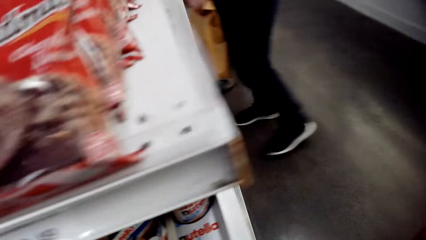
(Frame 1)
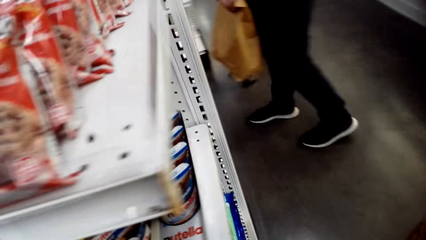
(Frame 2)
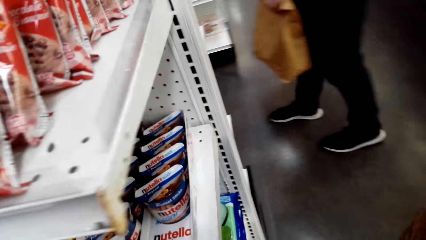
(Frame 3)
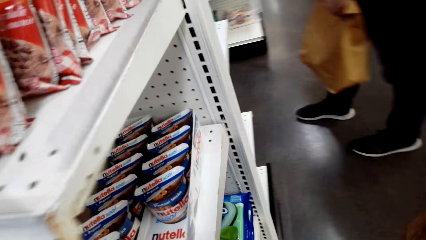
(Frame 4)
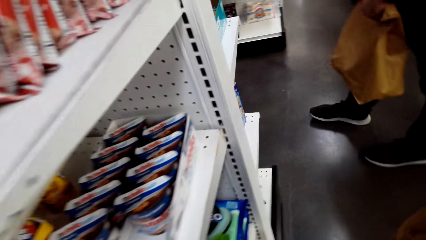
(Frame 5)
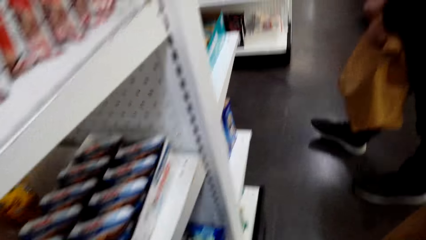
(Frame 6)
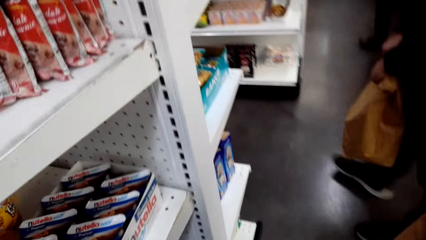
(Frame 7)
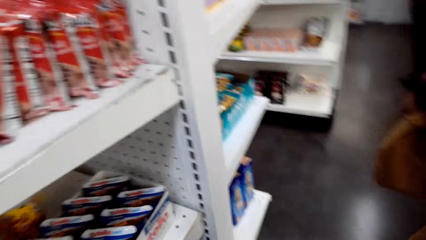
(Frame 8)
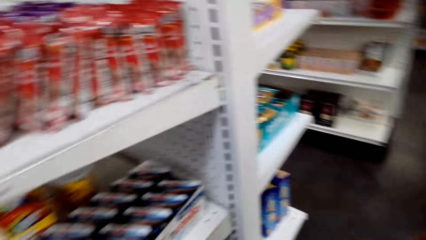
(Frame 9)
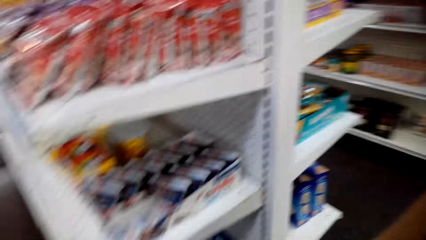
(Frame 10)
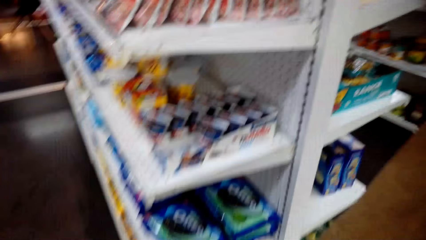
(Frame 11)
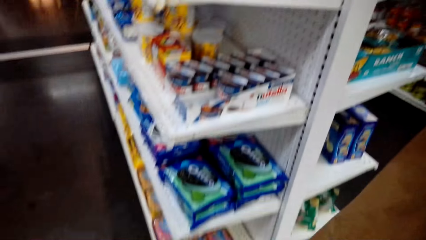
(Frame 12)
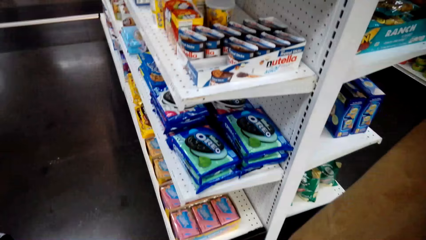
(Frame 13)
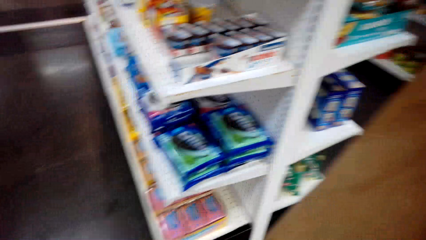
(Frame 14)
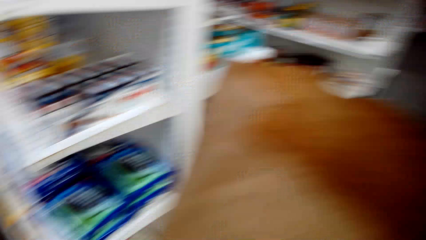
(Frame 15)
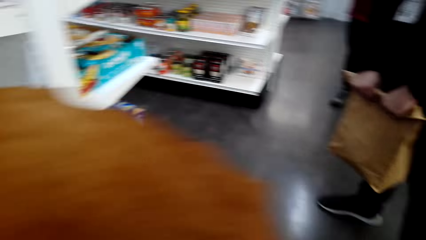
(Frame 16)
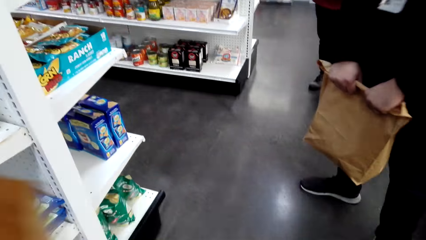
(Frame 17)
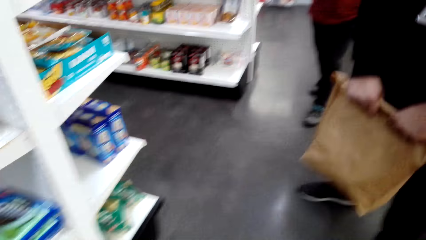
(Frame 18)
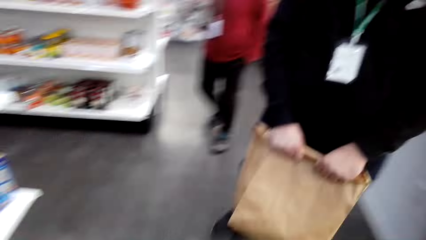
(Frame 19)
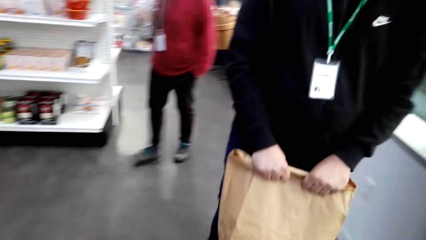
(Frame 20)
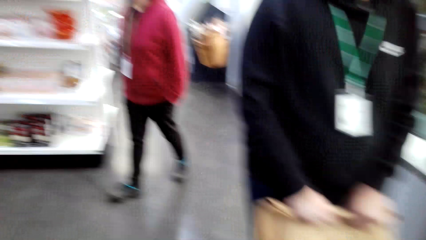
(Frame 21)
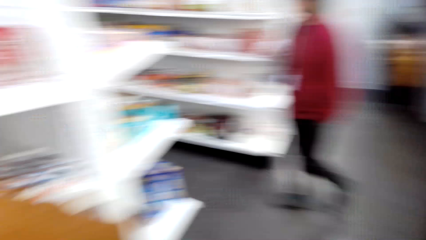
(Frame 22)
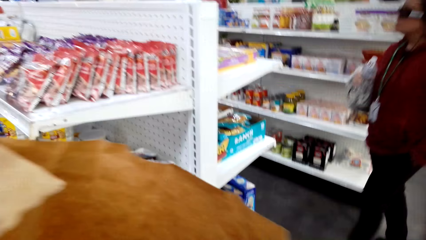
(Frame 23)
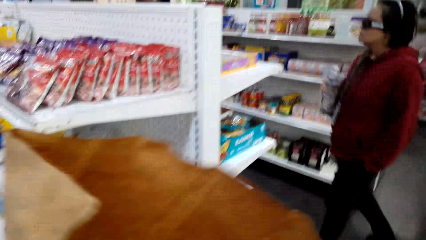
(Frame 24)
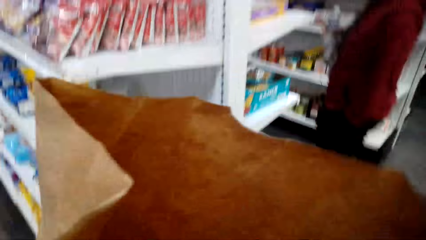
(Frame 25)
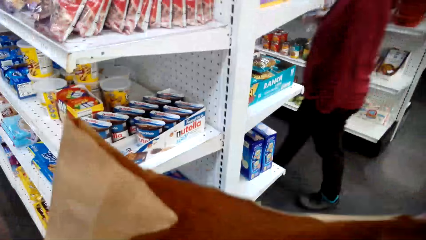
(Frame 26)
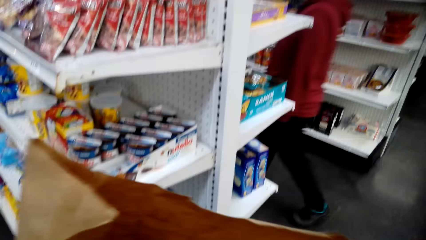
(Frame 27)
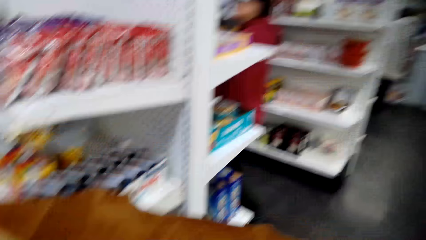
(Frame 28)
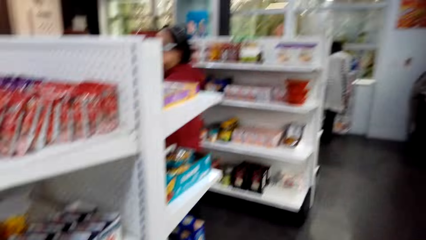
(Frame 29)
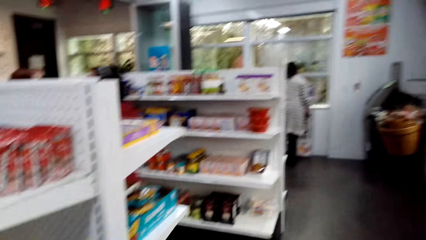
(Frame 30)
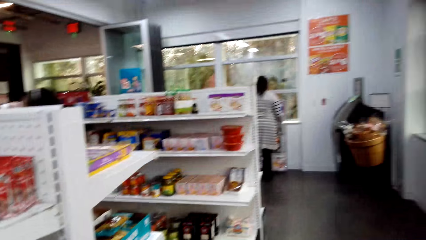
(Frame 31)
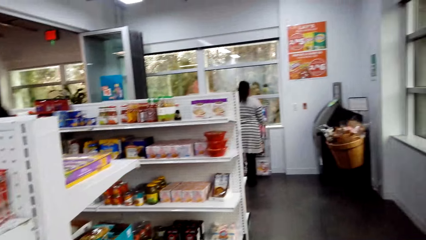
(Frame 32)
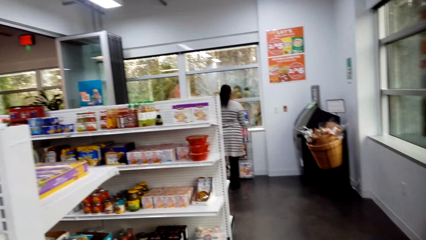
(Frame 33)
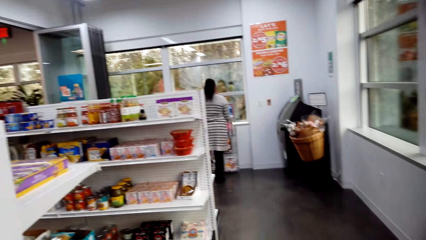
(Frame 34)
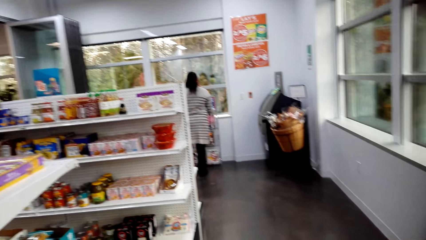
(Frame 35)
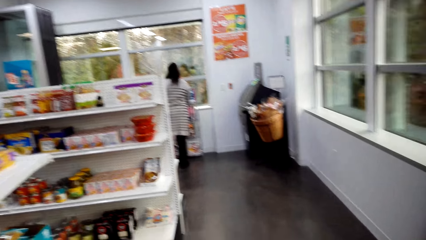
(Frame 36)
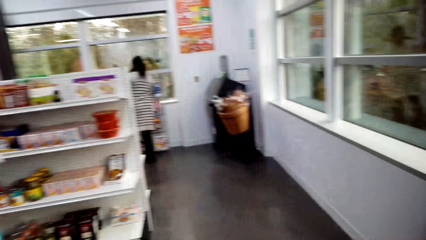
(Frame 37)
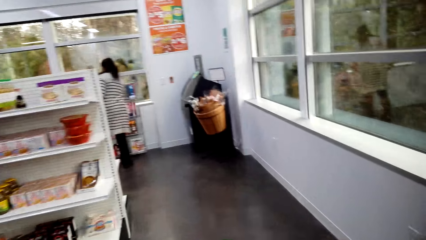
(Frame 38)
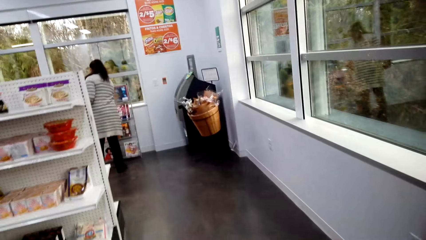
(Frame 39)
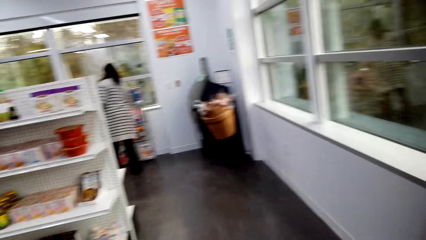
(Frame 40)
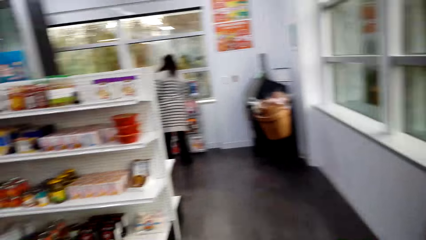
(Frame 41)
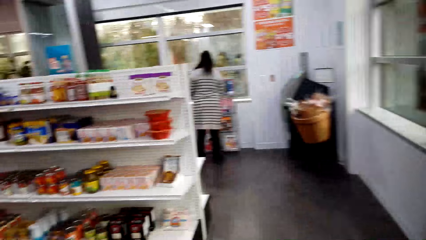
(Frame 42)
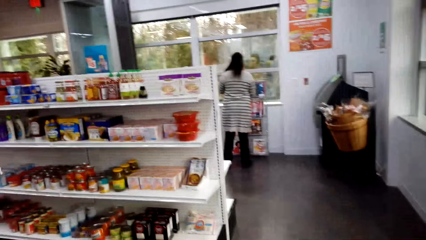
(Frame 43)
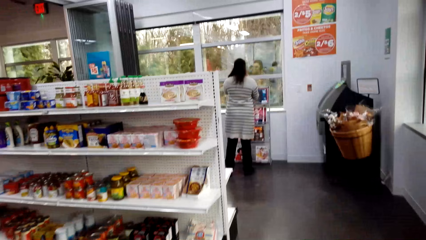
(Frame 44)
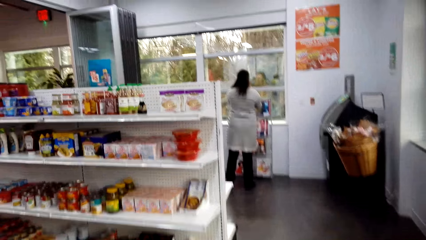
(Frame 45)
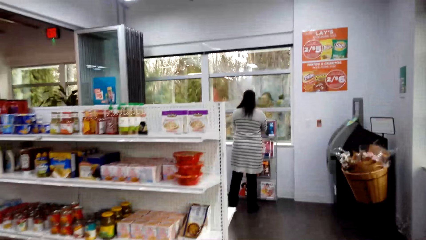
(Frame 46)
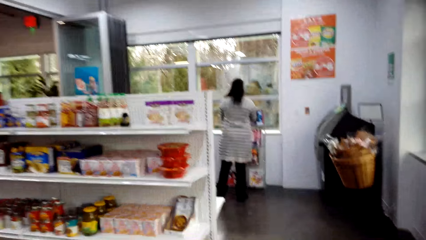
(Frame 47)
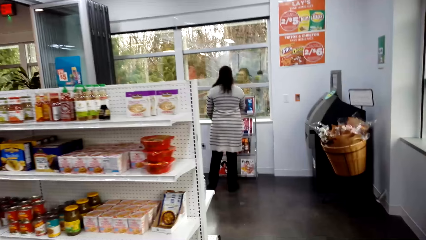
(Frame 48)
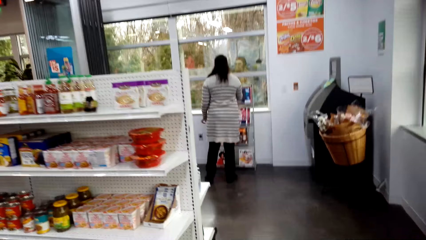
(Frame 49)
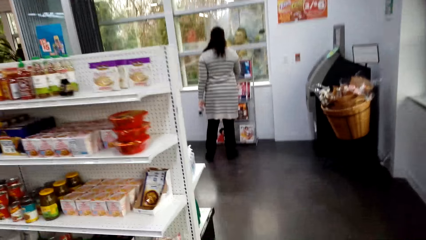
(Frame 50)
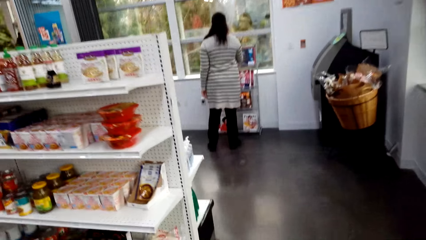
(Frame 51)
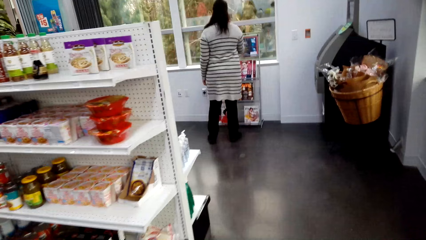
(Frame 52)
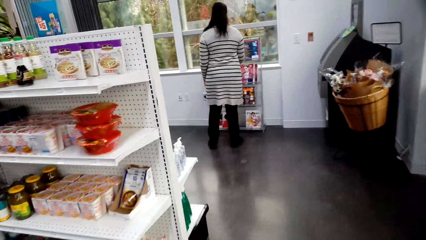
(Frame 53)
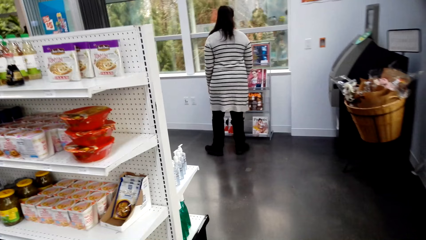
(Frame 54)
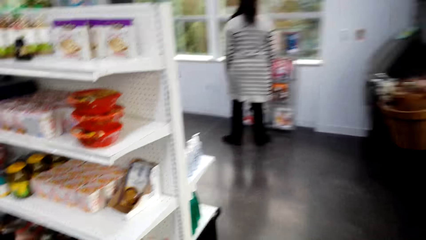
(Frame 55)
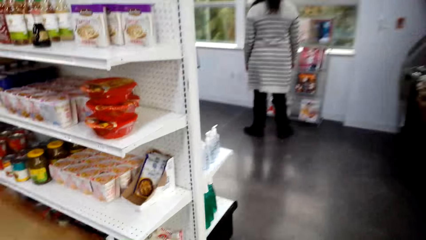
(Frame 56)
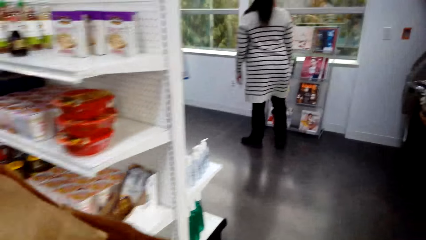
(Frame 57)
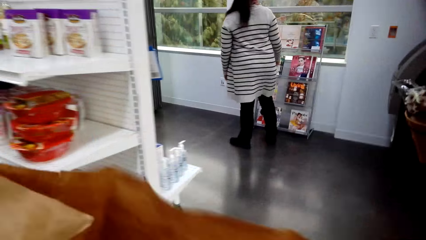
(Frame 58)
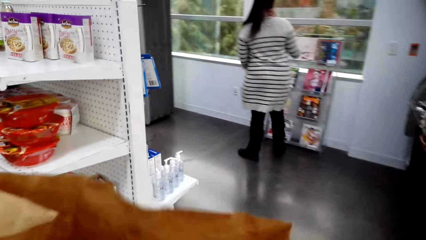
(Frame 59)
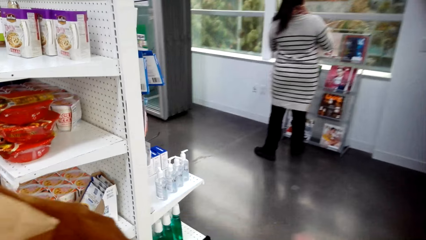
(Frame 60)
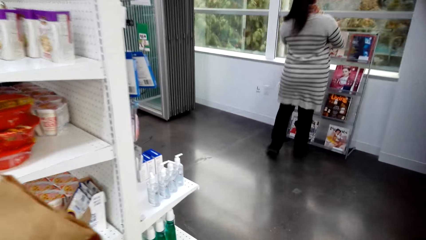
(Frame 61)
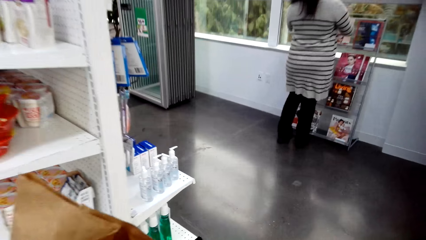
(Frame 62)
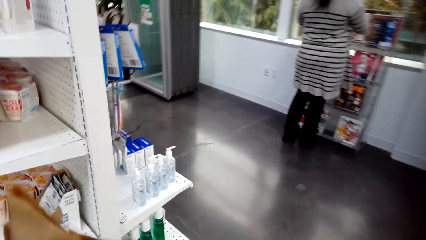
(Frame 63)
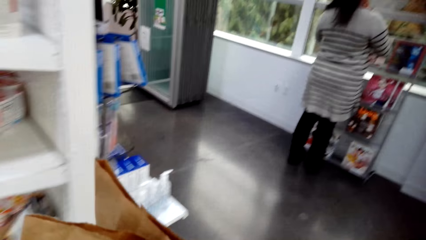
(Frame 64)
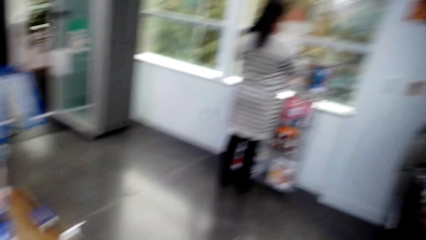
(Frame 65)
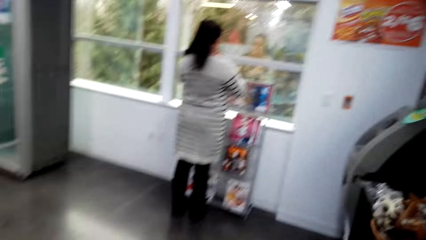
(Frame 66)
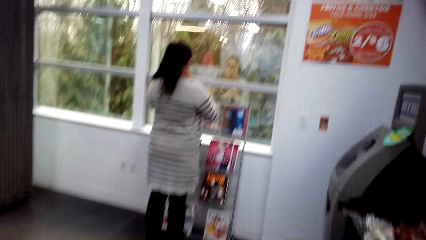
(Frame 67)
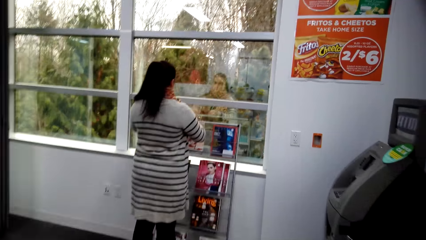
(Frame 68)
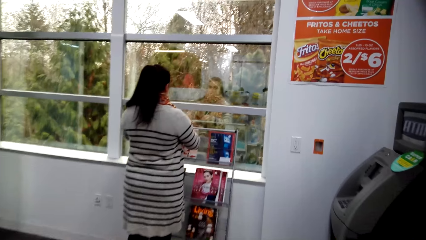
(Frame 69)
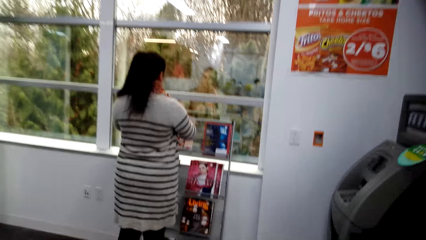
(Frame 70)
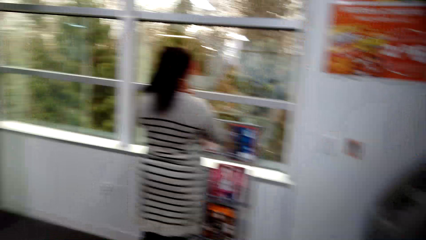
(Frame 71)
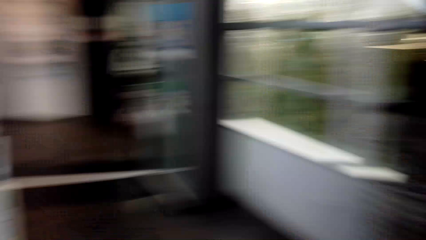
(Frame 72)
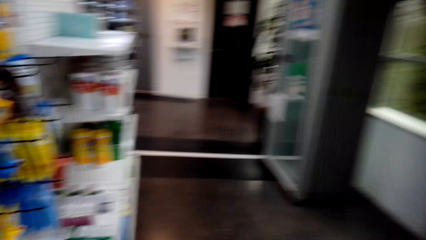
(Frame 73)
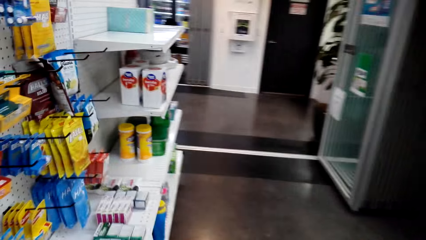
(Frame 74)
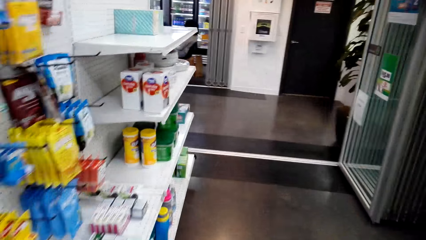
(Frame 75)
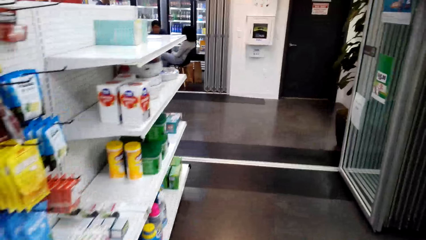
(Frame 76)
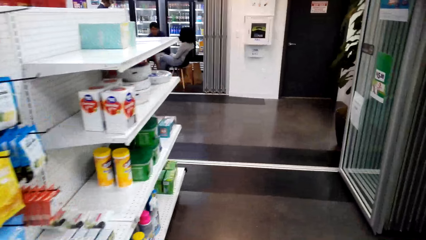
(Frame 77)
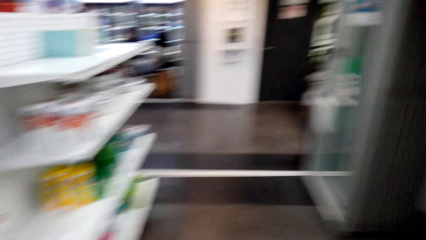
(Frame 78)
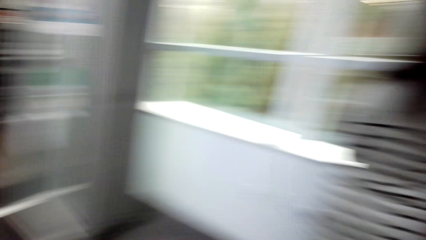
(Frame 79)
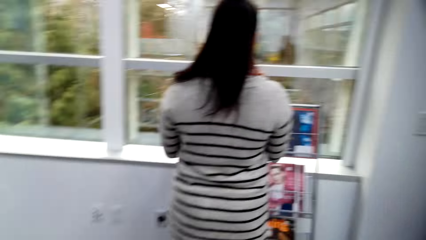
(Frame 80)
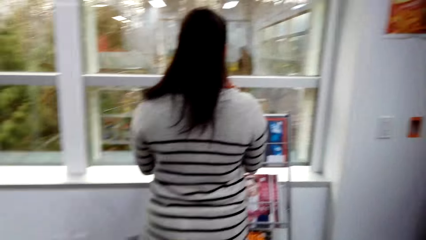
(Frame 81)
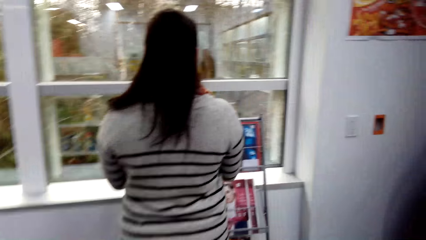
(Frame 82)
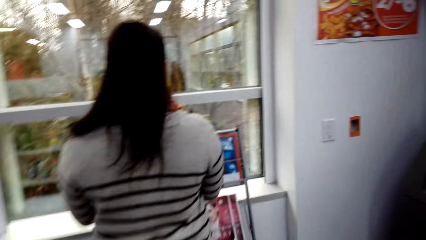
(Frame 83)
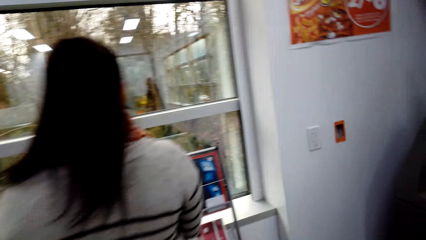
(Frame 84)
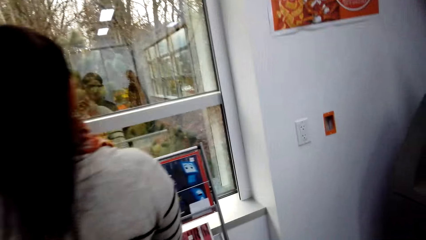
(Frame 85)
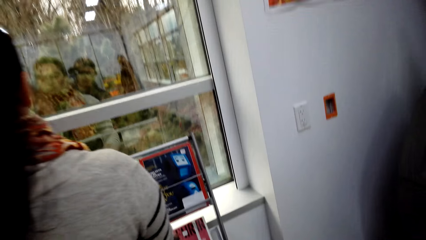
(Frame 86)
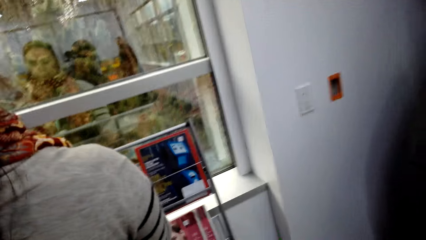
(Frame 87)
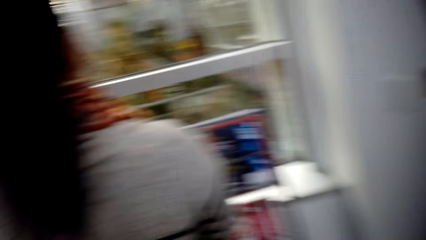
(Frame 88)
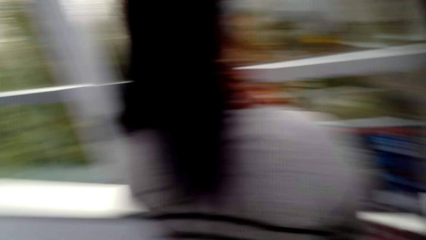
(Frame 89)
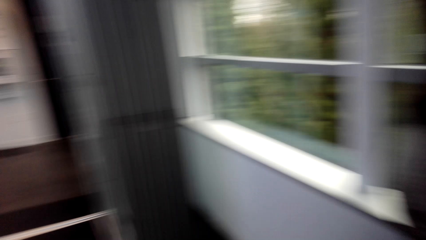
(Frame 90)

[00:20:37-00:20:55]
The camera wearer looks around the shelf. They walk around the store. They walk.
